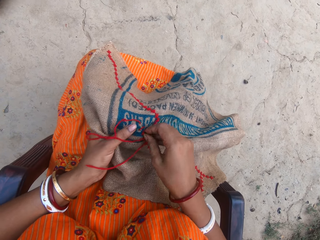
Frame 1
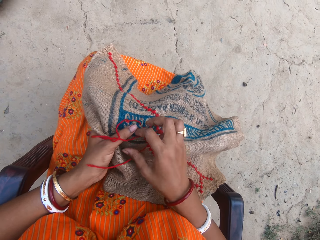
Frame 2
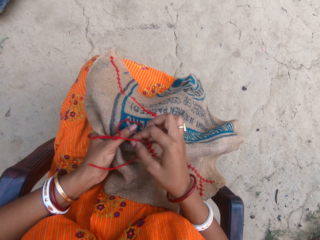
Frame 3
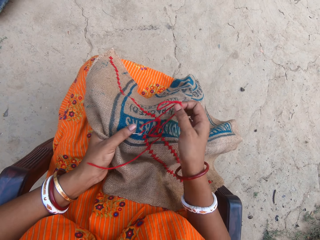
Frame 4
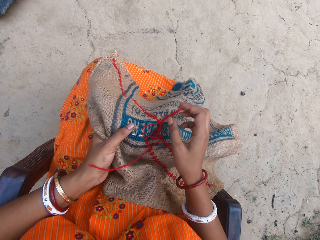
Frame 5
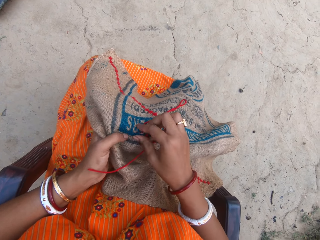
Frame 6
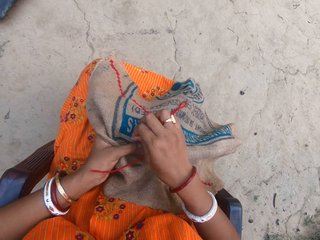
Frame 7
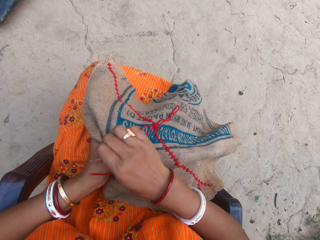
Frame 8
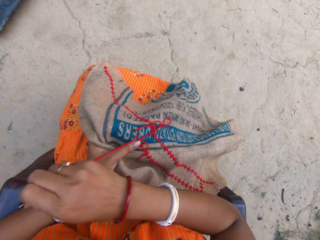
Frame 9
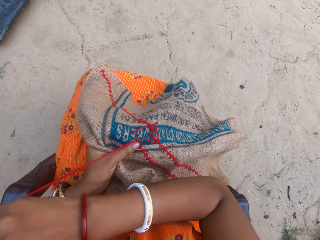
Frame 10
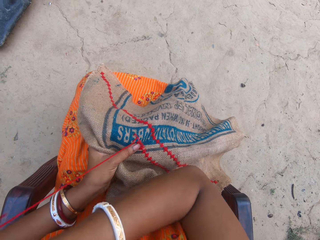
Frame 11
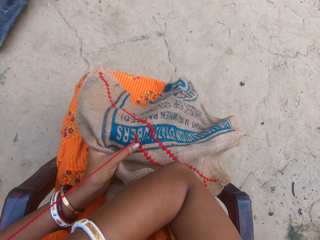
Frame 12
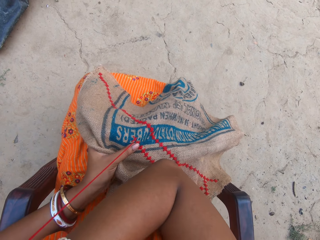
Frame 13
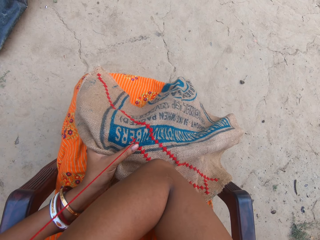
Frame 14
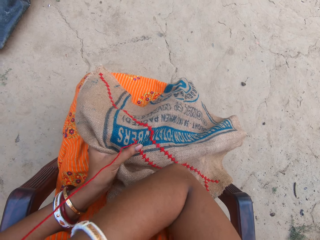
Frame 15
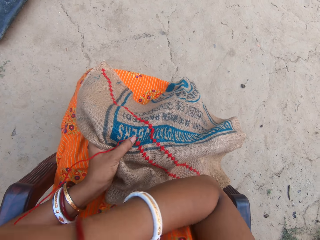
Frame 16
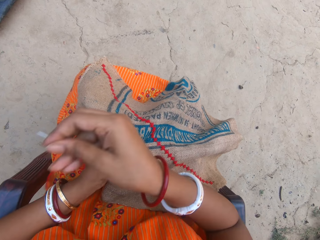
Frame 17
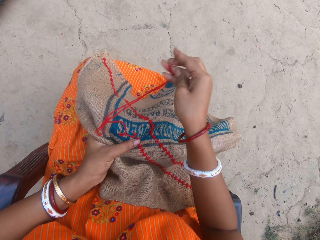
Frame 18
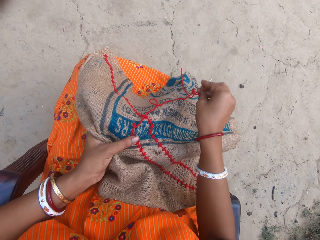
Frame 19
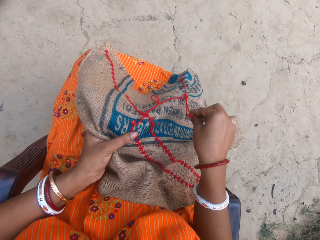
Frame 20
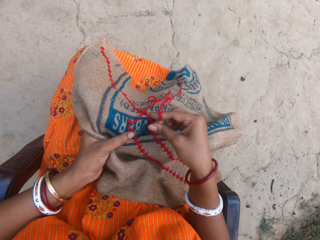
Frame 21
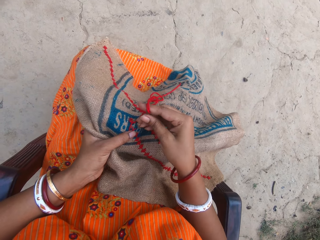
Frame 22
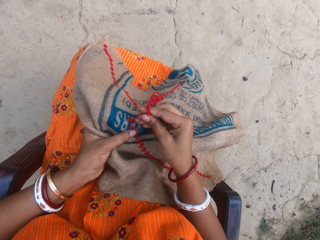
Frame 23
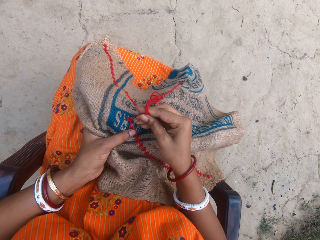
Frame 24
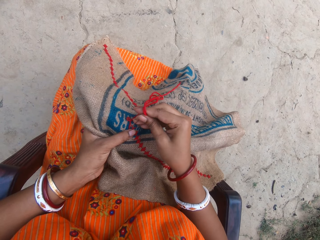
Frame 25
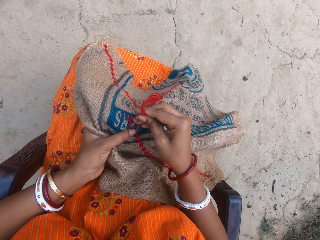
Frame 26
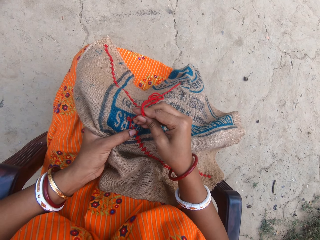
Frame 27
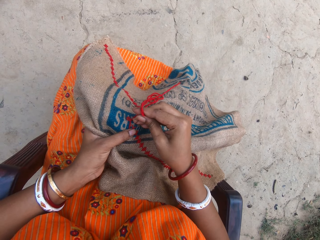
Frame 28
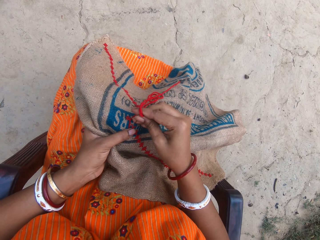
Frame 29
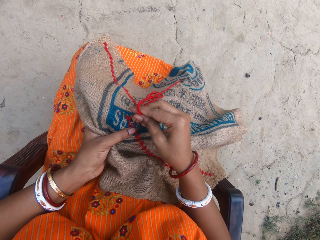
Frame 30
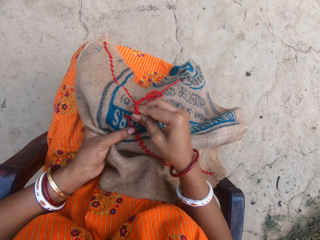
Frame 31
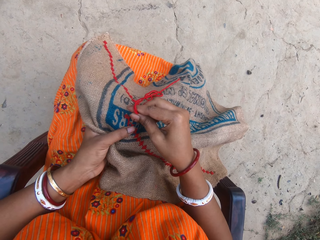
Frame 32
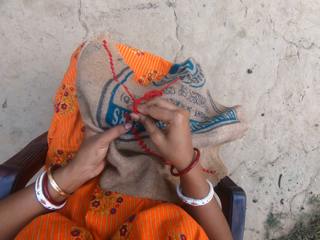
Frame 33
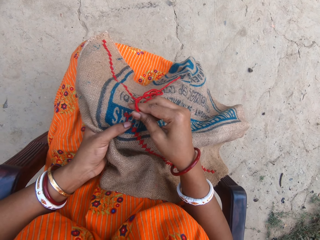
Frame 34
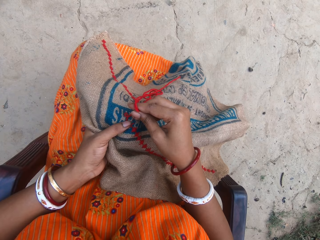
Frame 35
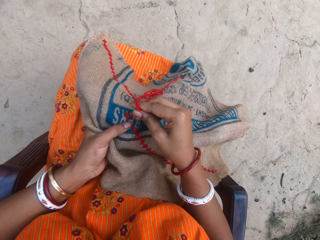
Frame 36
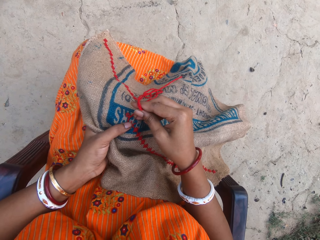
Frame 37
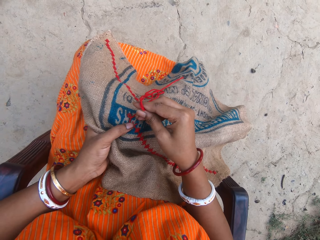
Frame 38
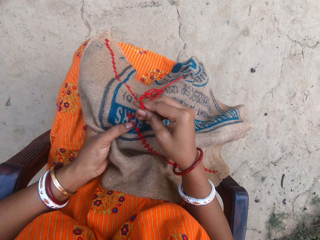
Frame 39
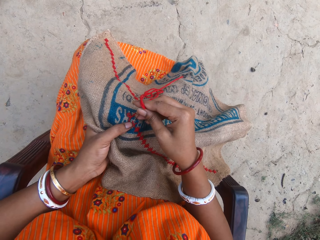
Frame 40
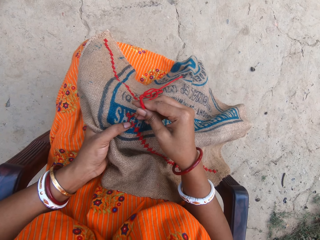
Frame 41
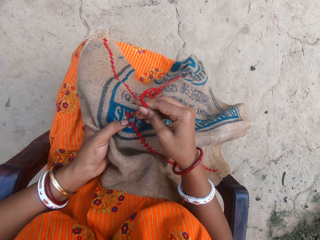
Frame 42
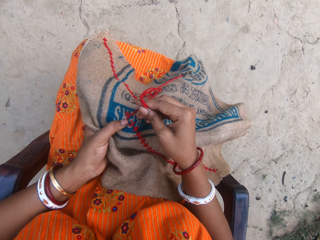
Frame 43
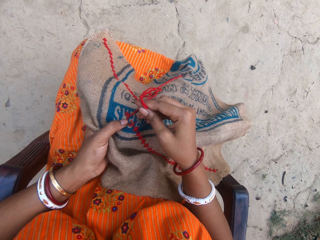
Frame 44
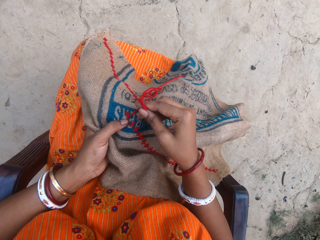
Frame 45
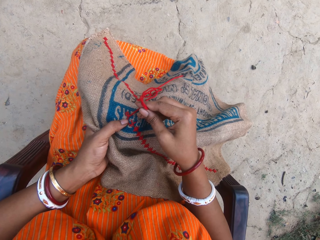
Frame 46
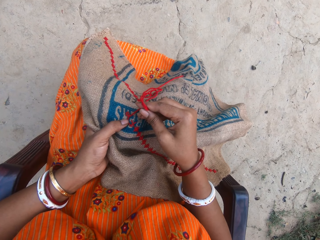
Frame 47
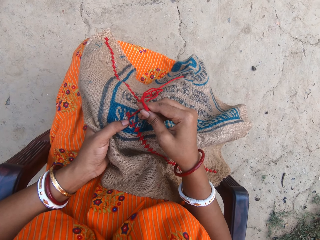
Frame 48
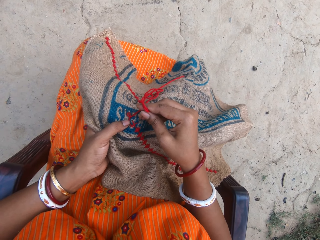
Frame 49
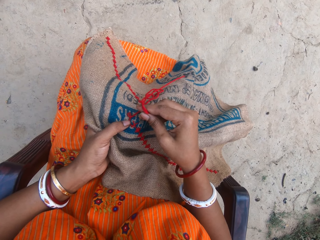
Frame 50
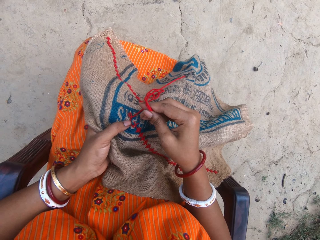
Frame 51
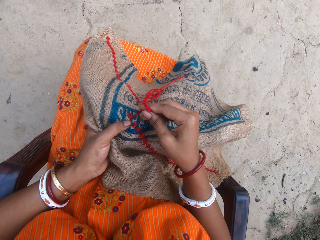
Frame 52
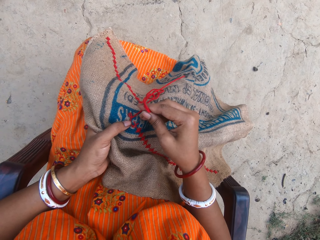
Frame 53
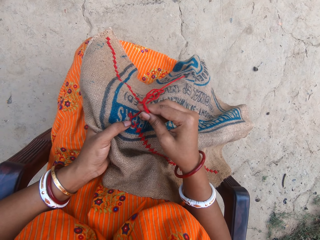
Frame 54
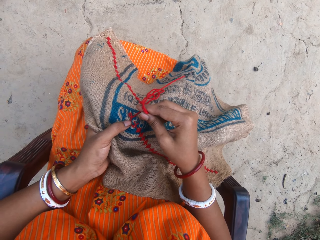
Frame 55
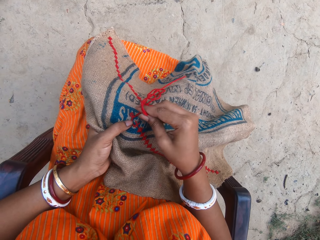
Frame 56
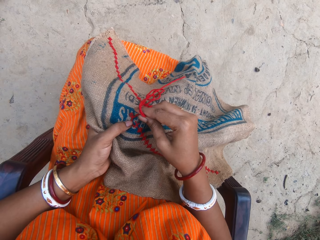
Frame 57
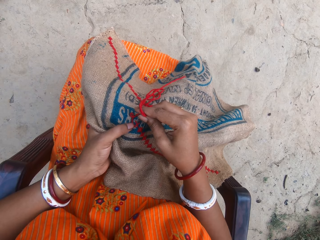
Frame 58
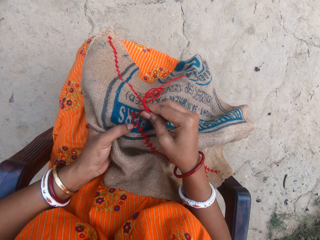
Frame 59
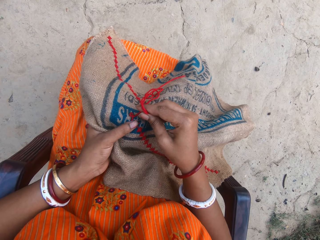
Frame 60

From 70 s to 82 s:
The camera wearer pulls a thread. They knit a sack.

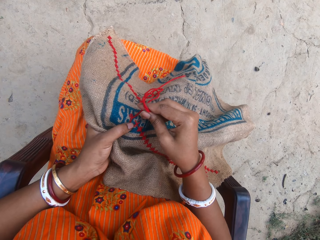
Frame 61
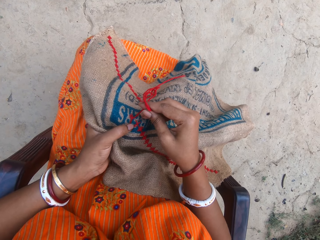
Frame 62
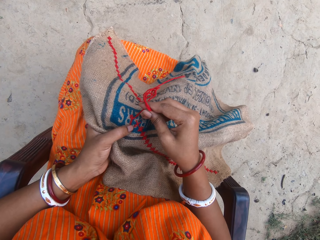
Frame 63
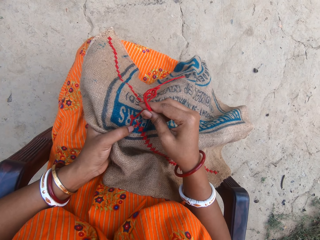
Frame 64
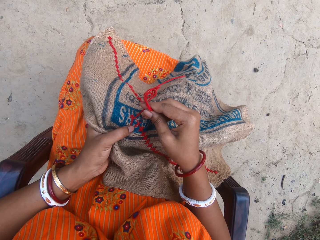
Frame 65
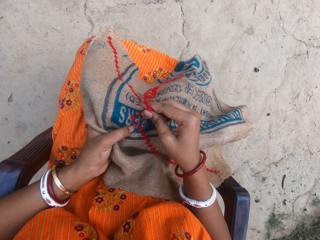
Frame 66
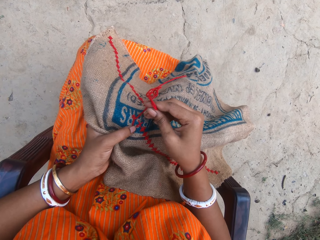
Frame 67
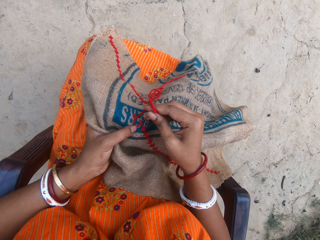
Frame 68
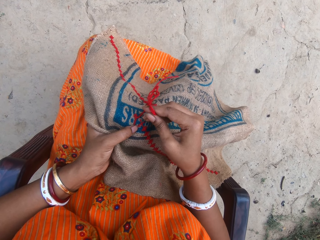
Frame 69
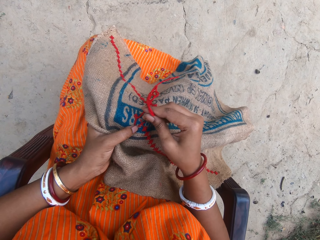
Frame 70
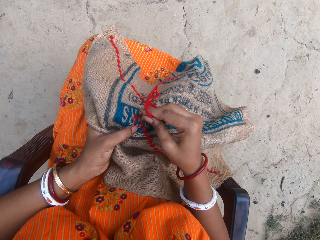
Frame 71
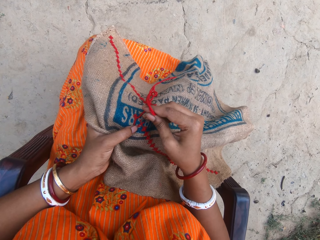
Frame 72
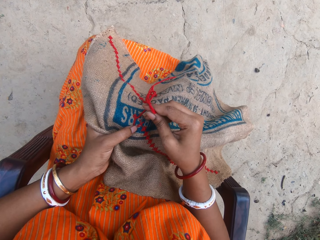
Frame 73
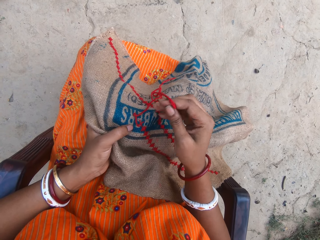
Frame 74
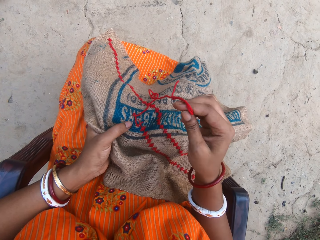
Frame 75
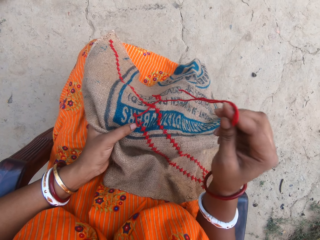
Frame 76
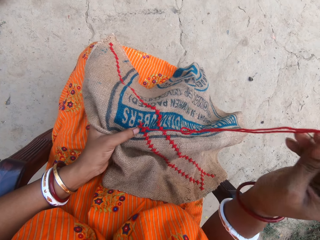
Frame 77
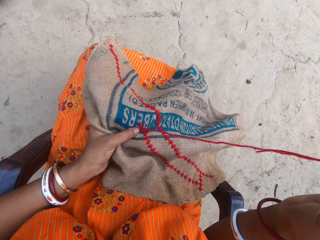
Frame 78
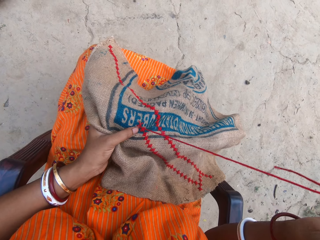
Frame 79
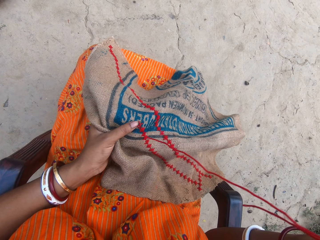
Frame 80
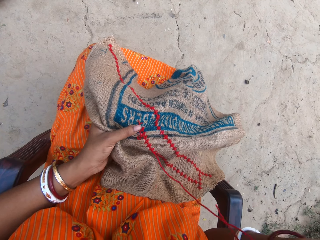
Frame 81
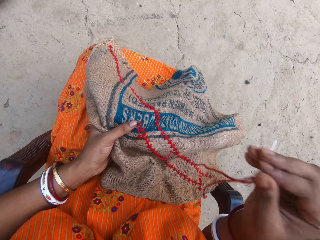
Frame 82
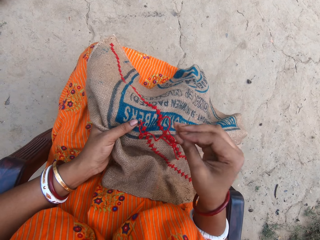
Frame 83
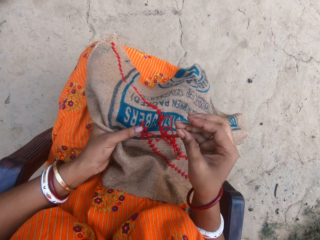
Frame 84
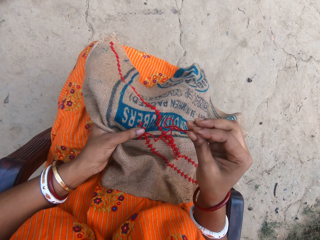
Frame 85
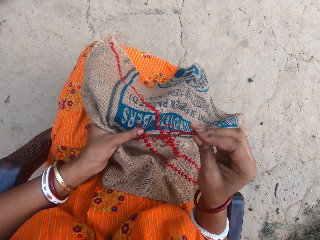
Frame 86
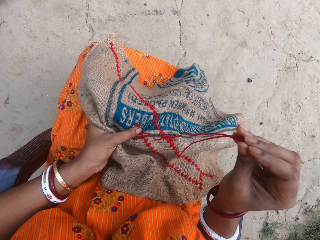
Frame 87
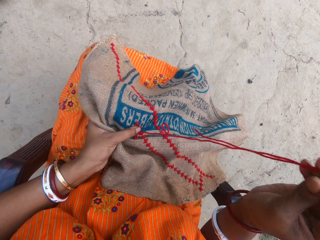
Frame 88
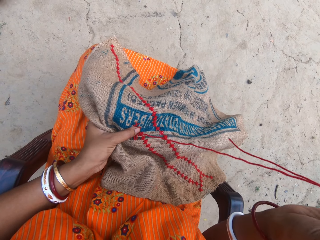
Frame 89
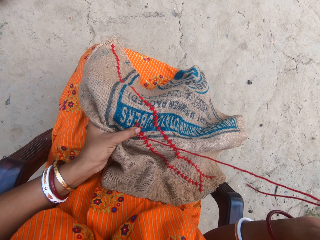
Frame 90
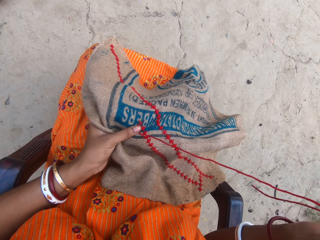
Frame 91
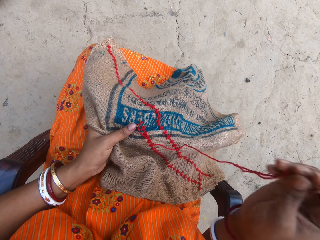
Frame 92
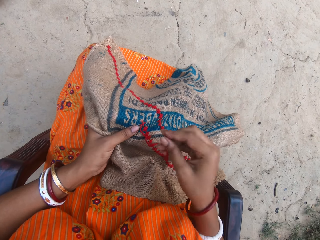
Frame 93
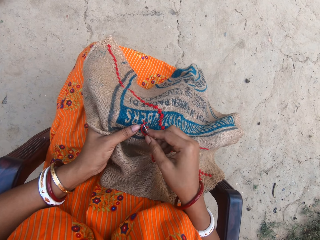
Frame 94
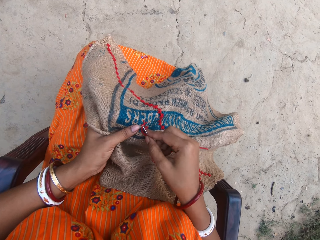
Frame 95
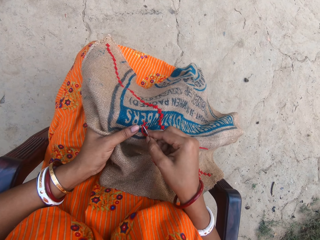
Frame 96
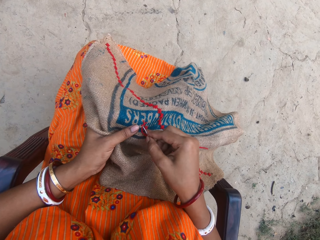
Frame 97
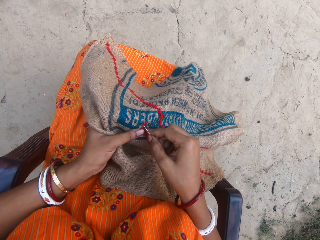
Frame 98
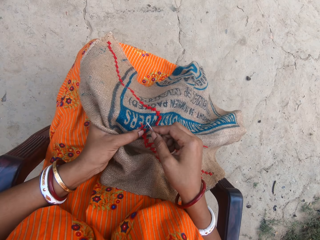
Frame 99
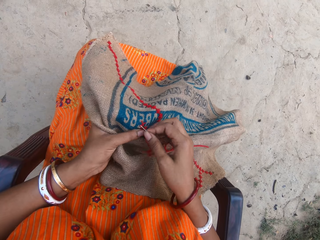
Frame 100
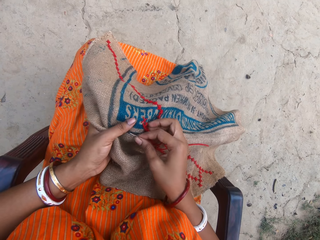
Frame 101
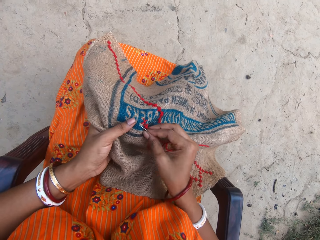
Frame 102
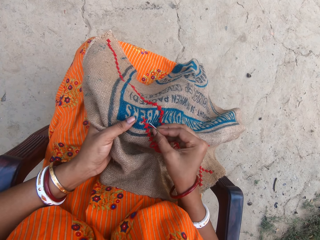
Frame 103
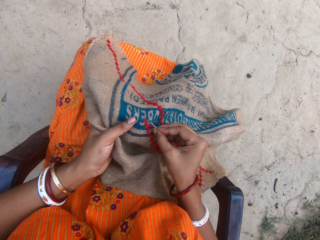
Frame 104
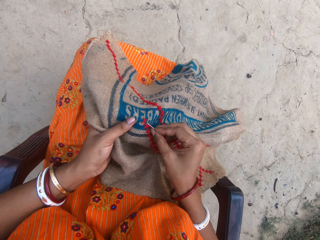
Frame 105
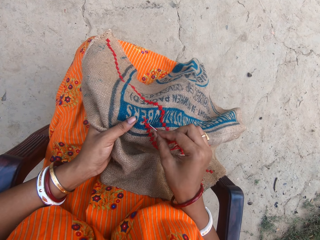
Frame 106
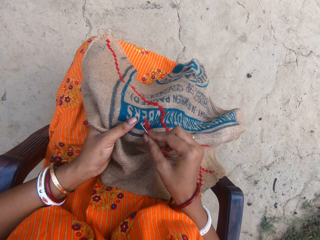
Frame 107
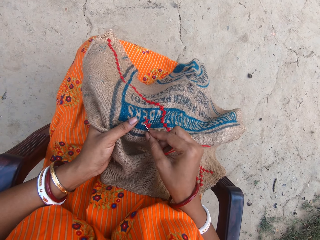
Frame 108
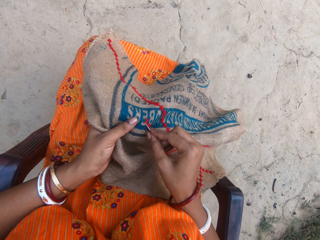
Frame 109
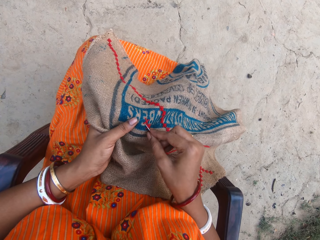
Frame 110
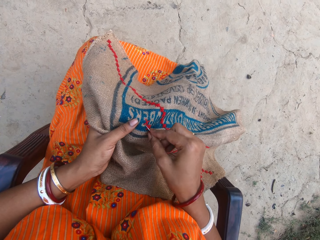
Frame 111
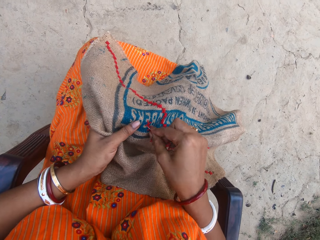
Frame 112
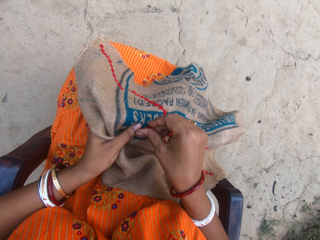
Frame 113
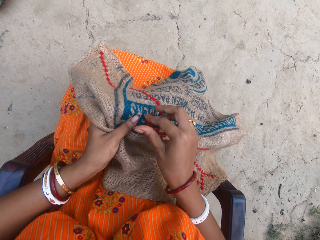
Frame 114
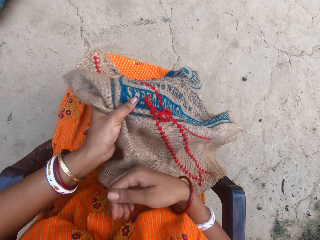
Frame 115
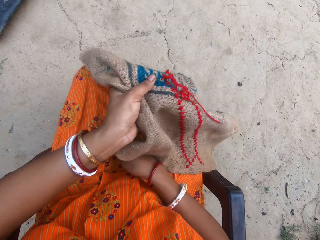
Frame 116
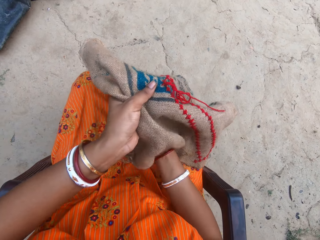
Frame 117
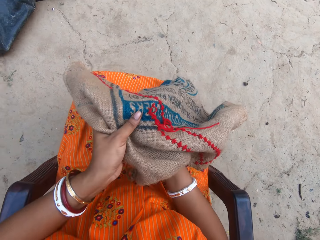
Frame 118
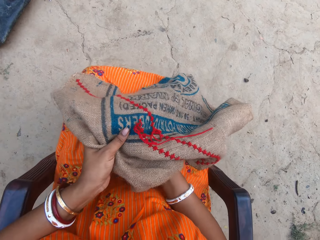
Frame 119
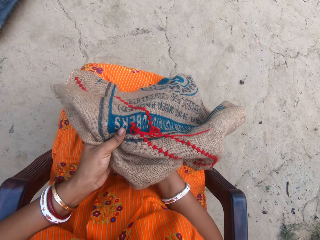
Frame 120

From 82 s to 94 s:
The camera wearer pulls a thread. They knit a sack.
